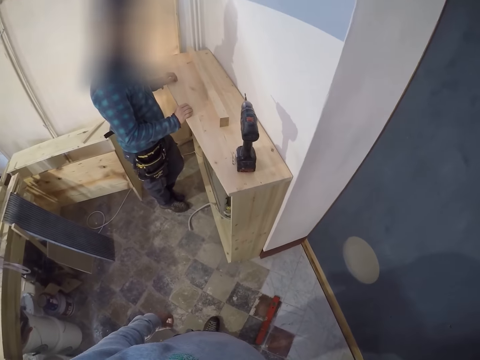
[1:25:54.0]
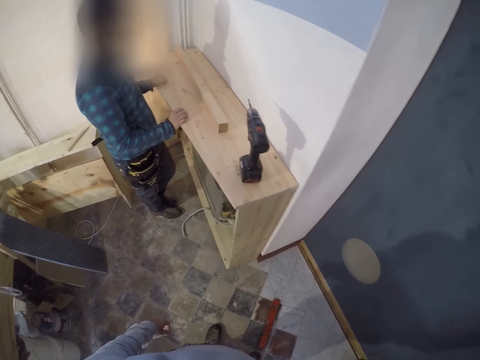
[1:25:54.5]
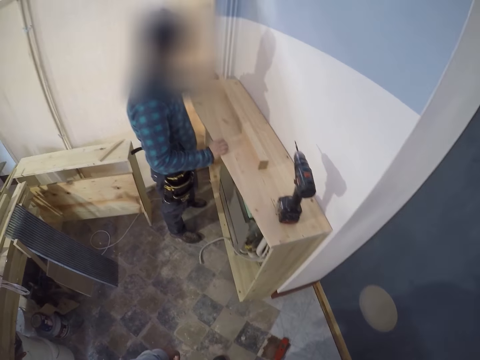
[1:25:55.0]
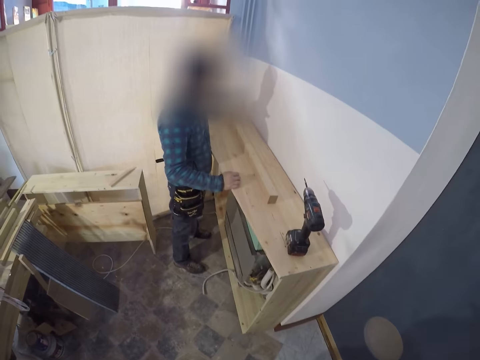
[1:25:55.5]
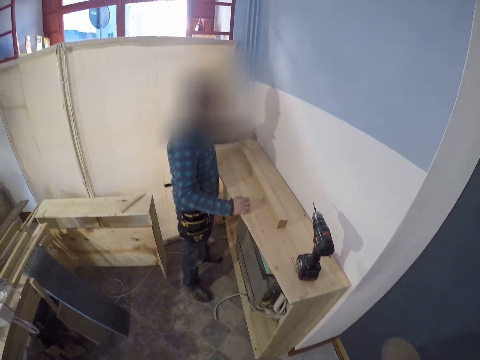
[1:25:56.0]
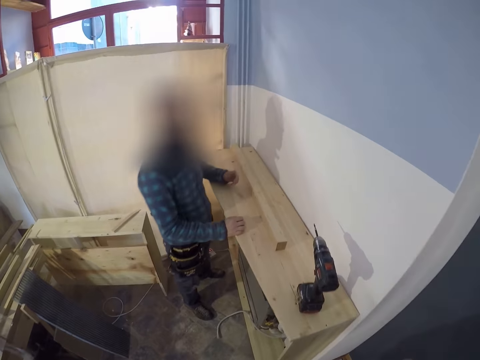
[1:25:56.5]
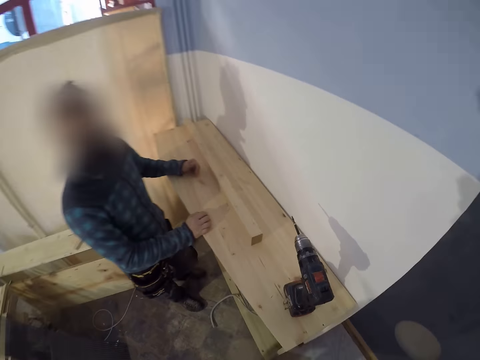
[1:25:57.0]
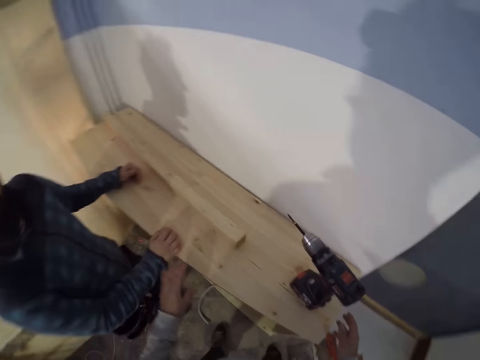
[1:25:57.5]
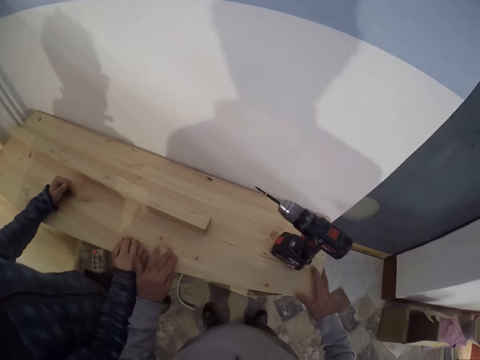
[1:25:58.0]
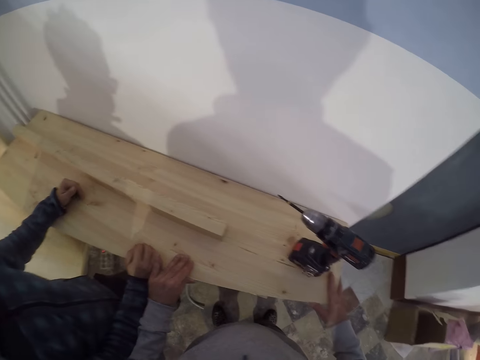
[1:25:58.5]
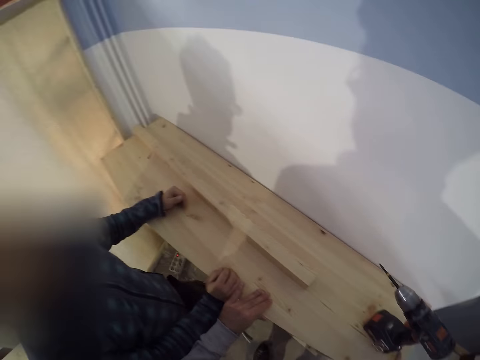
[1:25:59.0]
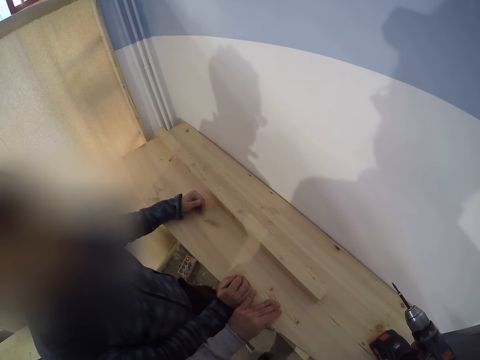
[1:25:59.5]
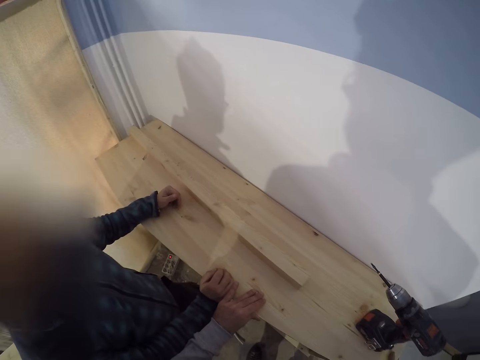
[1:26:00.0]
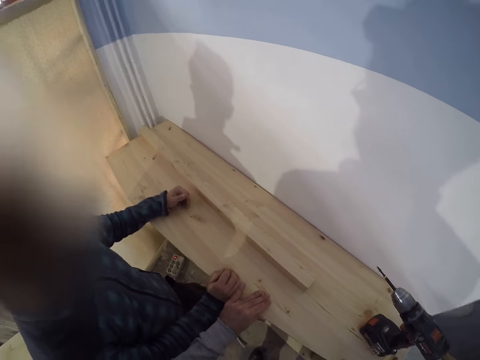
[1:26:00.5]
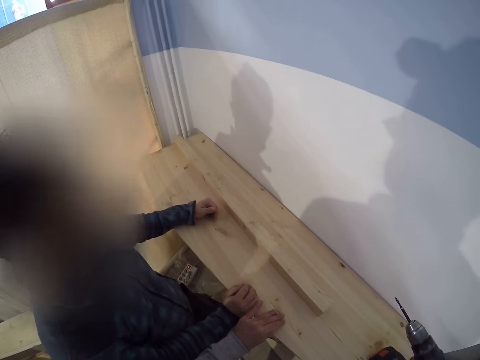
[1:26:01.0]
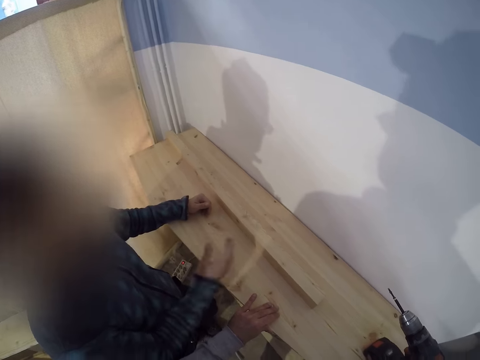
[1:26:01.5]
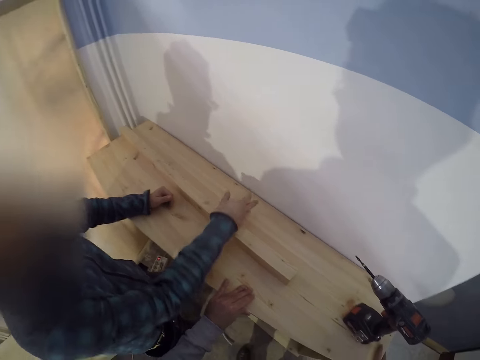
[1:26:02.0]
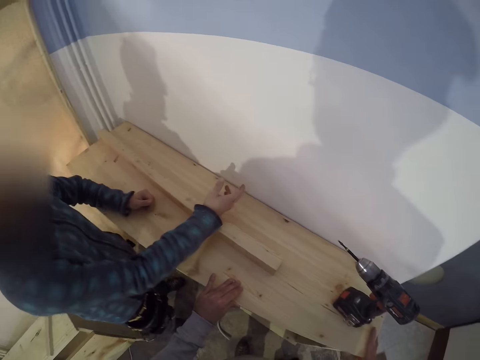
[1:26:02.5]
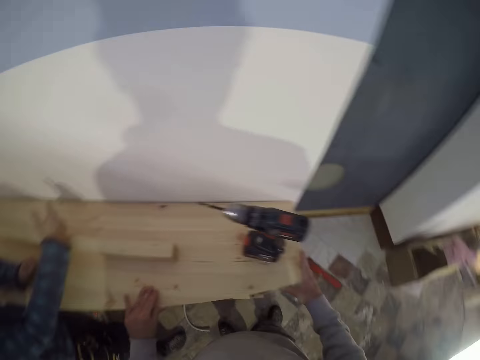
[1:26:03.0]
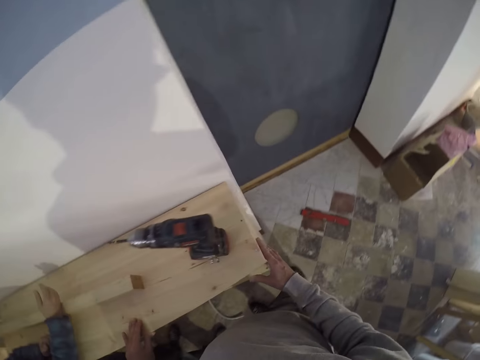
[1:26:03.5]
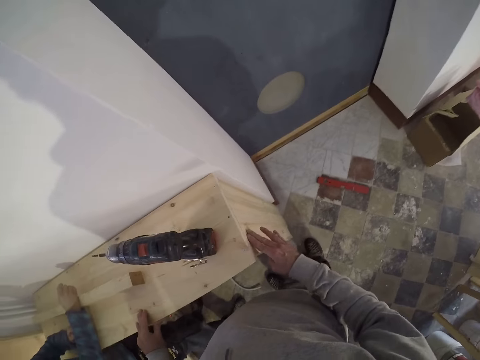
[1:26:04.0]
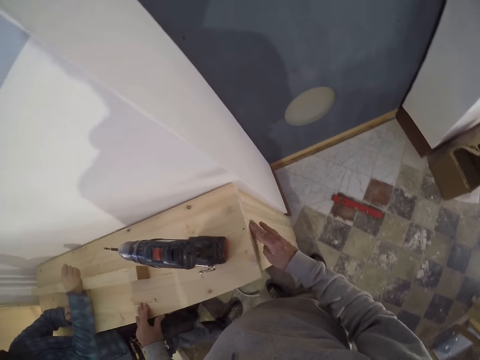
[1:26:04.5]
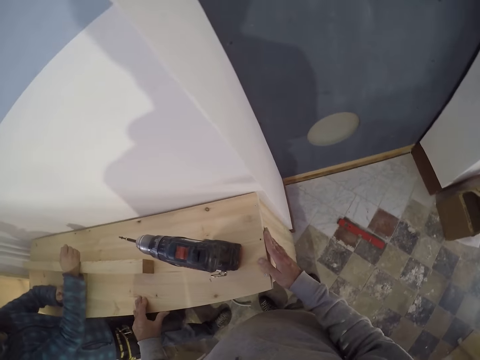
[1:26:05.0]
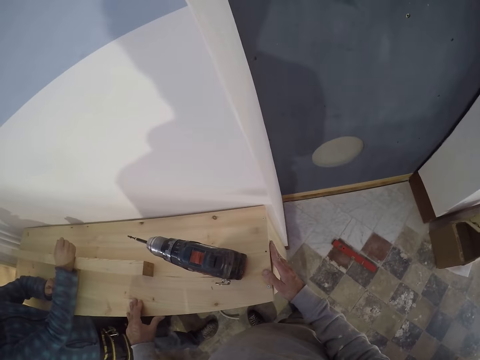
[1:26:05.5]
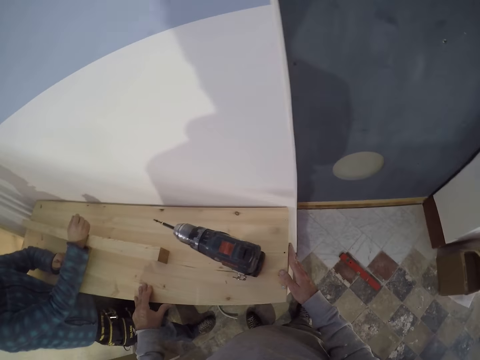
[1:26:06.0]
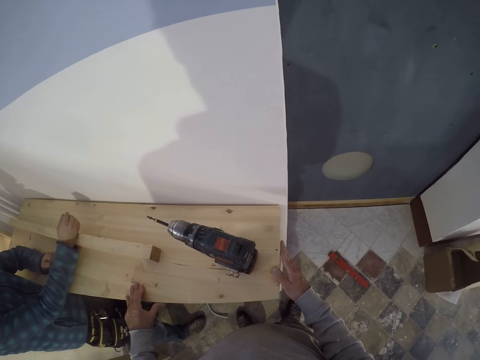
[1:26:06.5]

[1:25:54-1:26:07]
The man touches the shelf with his left hand, and places his left hand on the shelf. The camera wearer places both hands on the shelf. He aligns a wood on the shelf. The man converses with the camera wearer. The camera wearer straightens a hand on the shelf. The man places his right hand on the wood on the shelf. The camera wearer aligns the wood on the shelf. He rubs the shelf with his right hand.

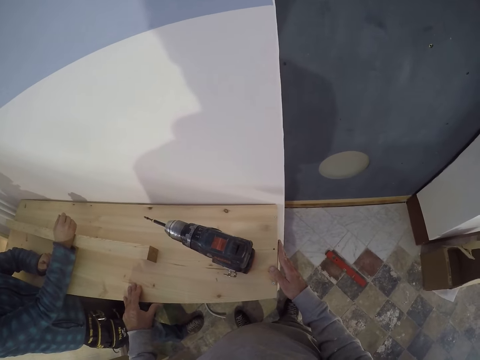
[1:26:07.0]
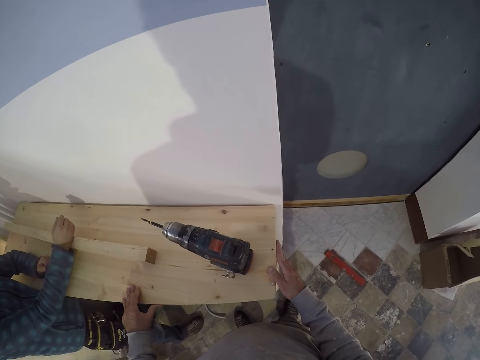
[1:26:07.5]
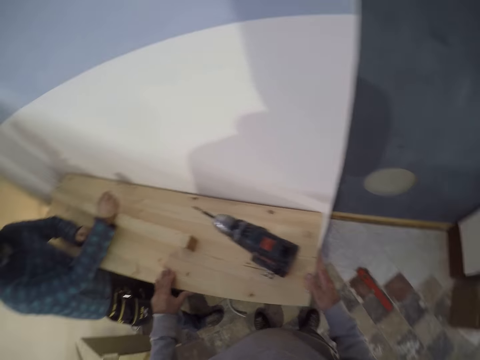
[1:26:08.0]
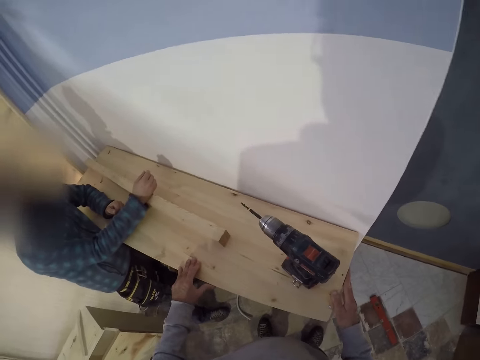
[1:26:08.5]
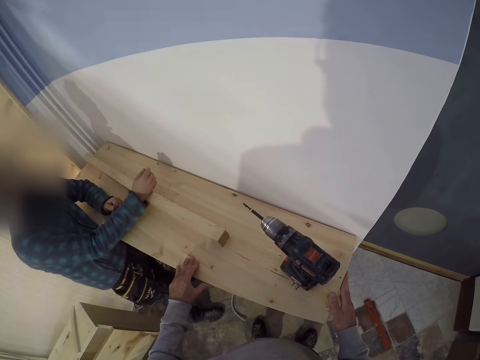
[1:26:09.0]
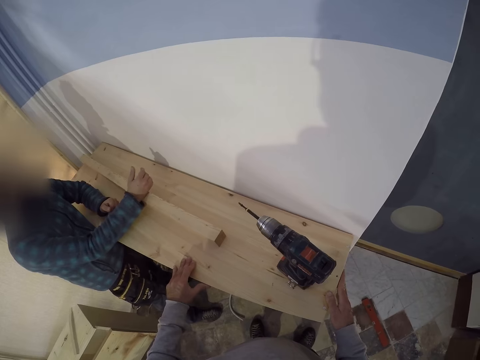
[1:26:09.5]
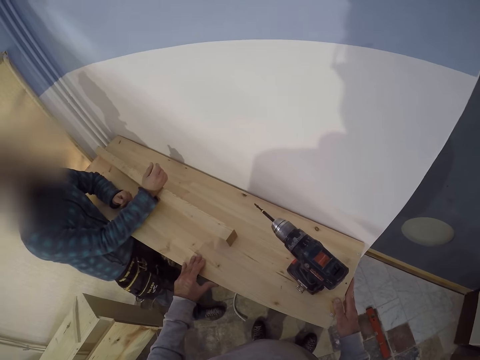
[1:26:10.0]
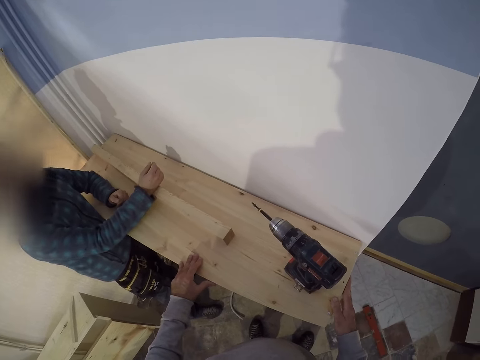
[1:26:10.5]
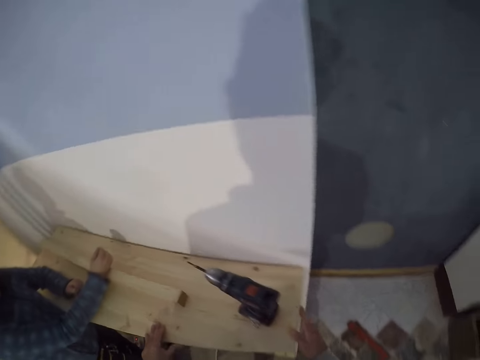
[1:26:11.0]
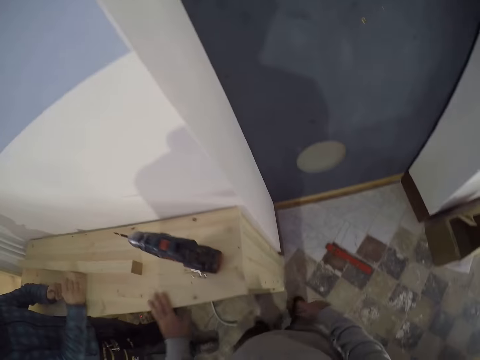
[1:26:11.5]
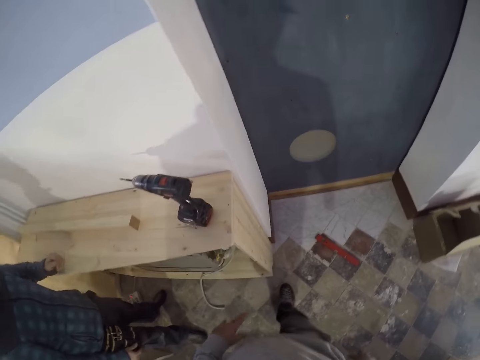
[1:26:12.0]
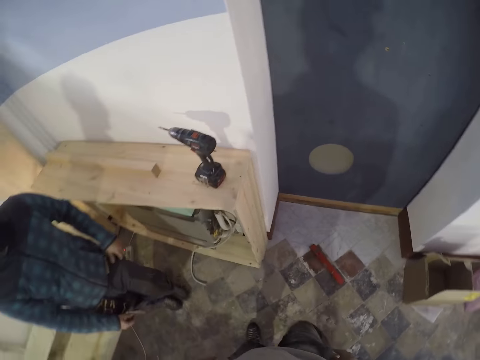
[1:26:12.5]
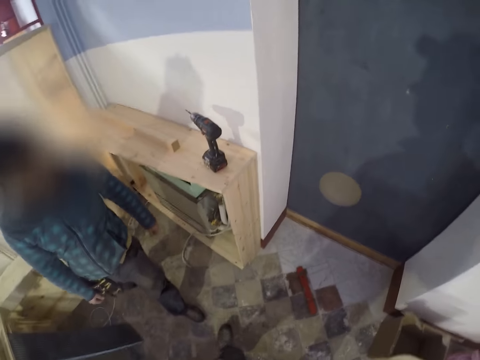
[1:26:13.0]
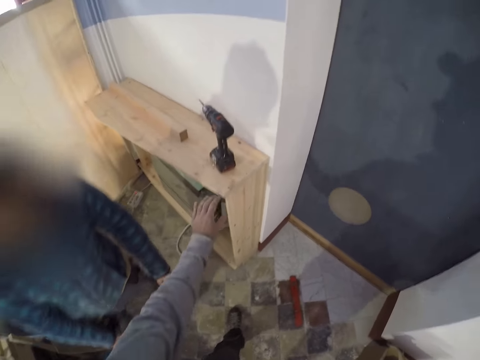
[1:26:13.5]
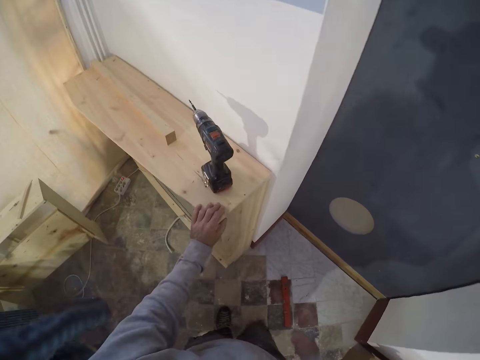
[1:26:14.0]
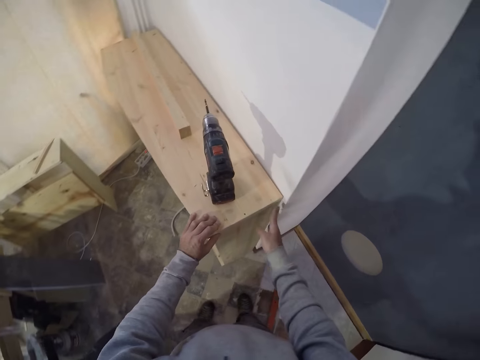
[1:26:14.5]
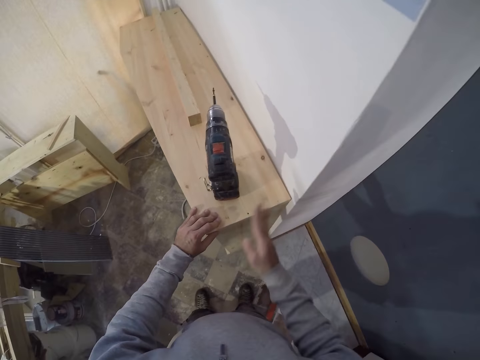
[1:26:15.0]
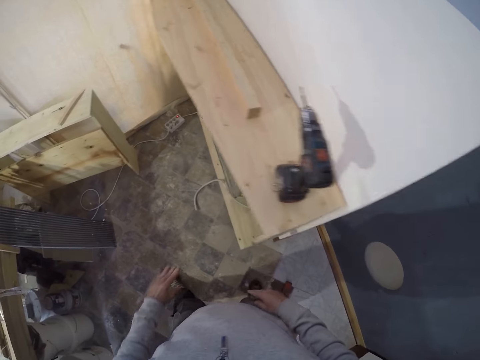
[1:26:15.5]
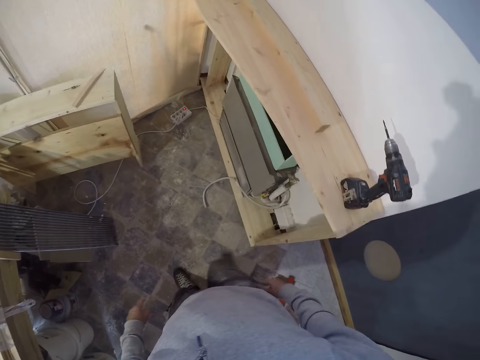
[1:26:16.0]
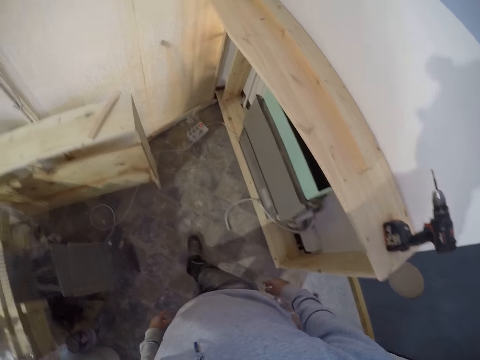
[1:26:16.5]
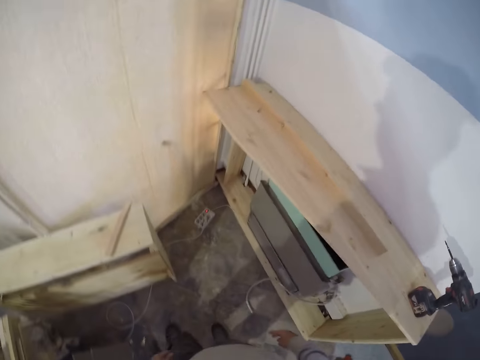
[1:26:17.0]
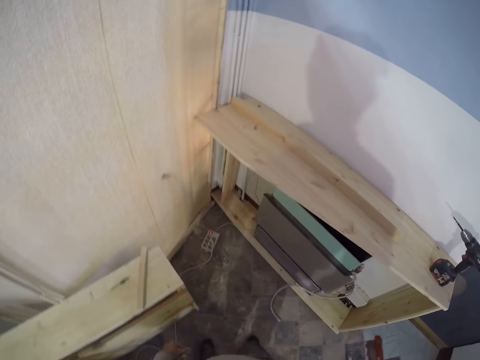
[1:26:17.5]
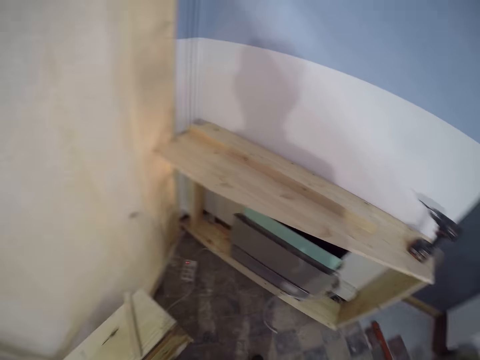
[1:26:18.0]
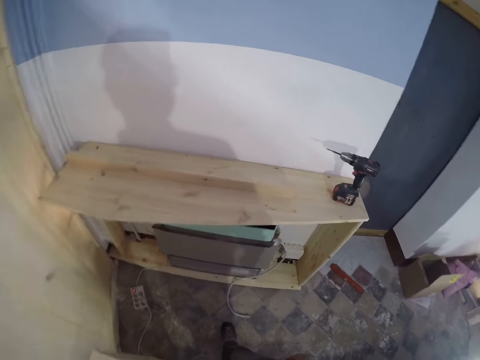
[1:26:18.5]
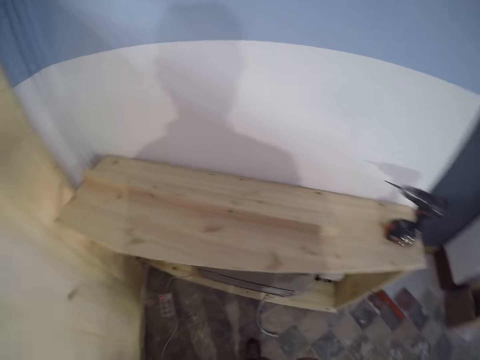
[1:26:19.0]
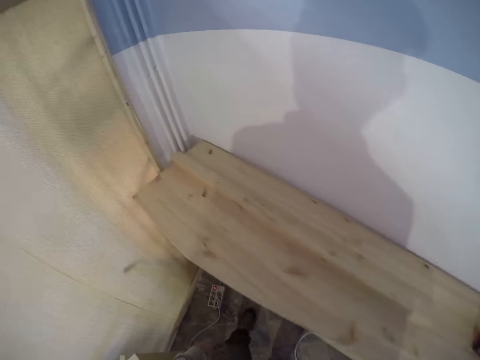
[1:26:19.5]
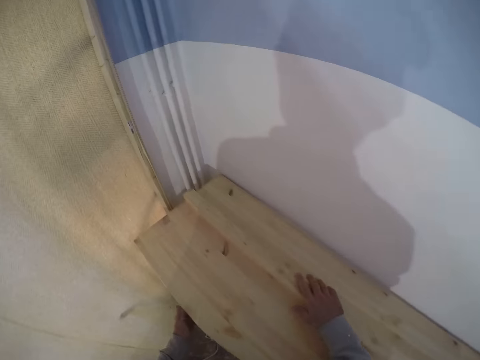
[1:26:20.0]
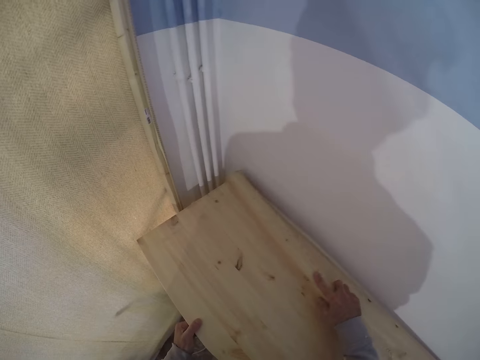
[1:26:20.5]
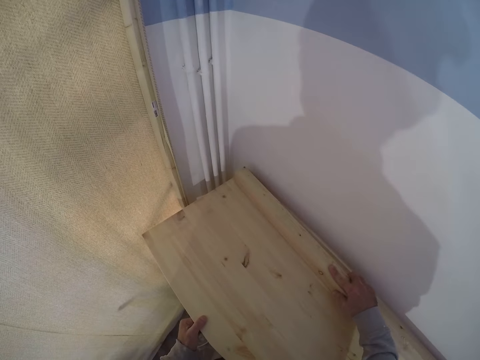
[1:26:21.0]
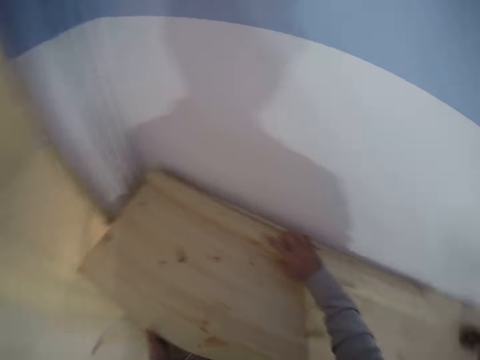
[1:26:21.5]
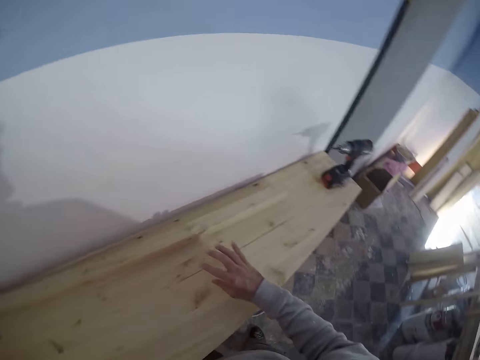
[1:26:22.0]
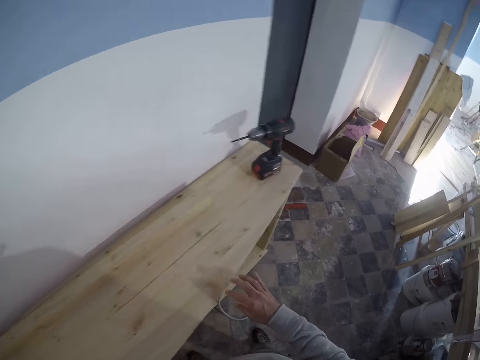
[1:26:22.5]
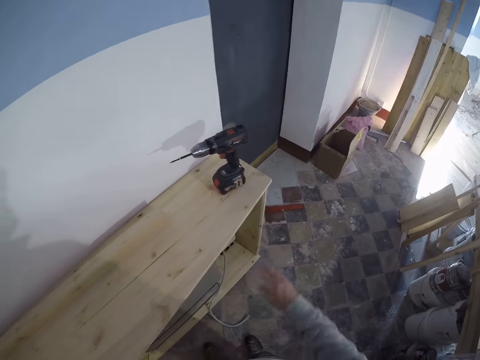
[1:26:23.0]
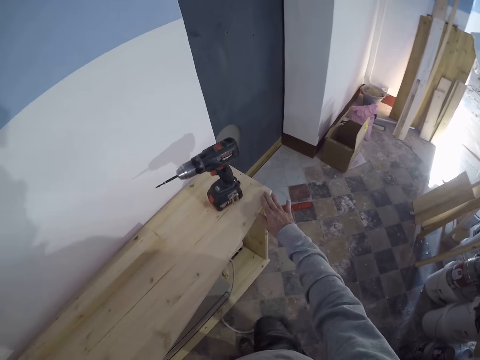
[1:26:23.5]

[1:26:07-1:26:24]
The man converses with the camera wearer. The man walks in the shelf. The camera wearer places his left hand on the shelf. He aligns a wood on the shelf. He rubs the shelf with his right hand. He walks in the workshop. He looks around. He moves the wood on the shelf with his right hand. He turns around.
